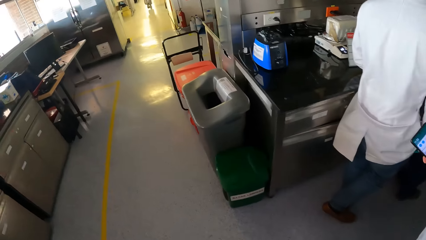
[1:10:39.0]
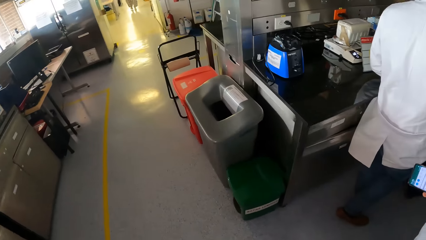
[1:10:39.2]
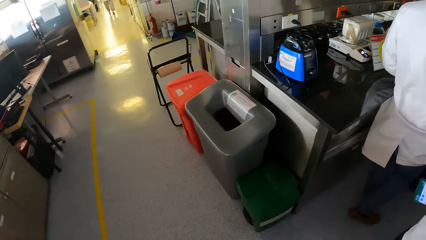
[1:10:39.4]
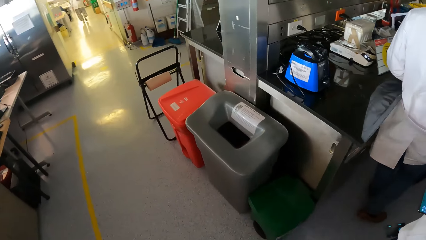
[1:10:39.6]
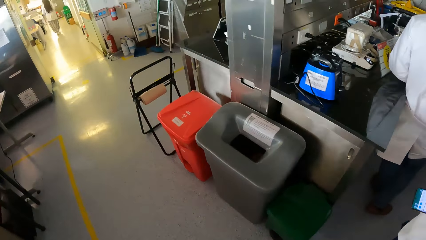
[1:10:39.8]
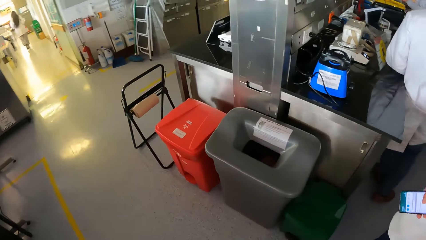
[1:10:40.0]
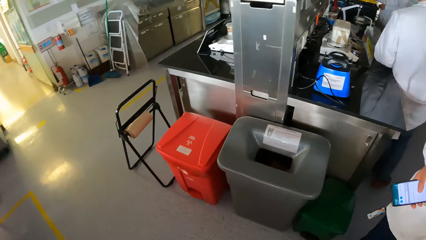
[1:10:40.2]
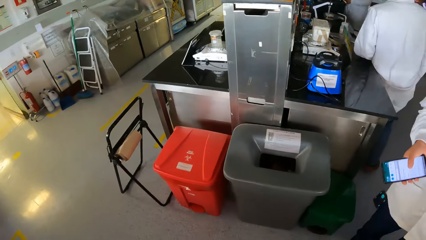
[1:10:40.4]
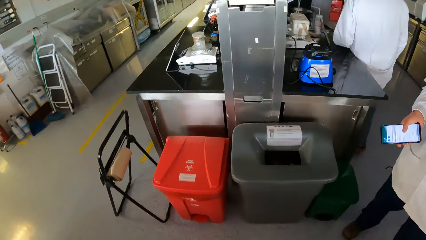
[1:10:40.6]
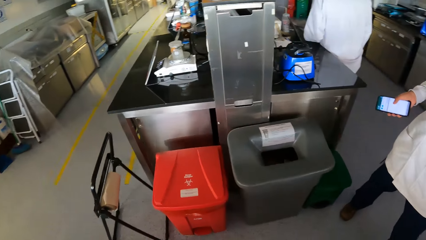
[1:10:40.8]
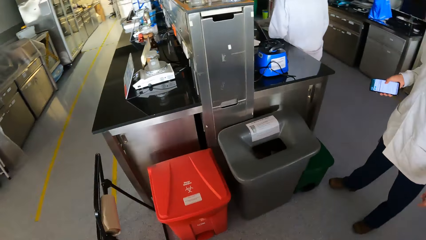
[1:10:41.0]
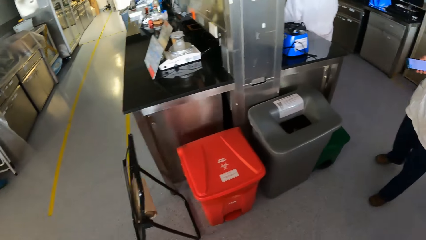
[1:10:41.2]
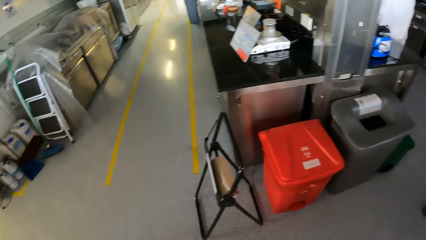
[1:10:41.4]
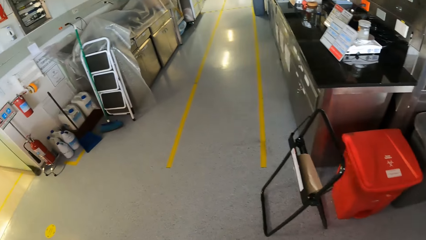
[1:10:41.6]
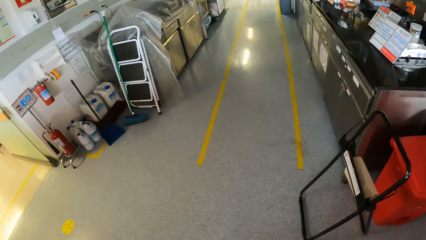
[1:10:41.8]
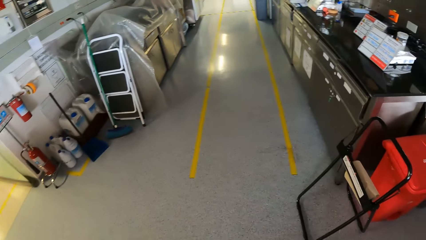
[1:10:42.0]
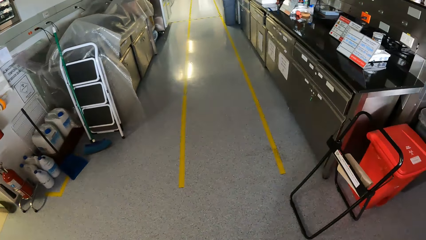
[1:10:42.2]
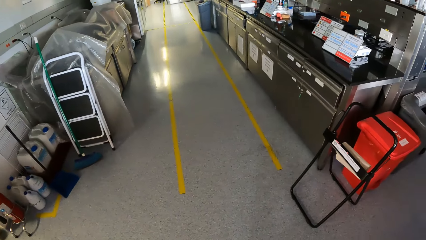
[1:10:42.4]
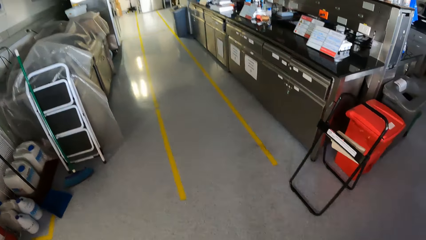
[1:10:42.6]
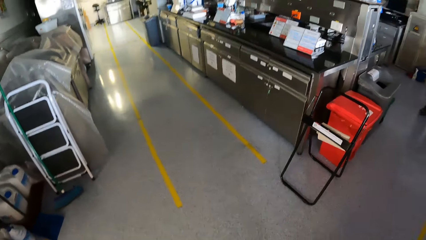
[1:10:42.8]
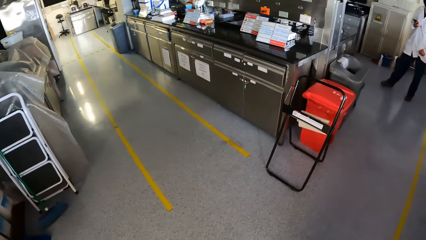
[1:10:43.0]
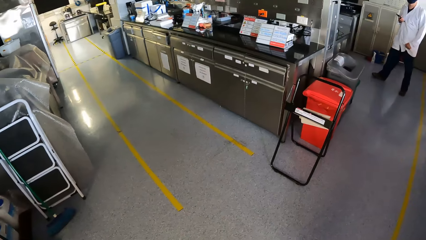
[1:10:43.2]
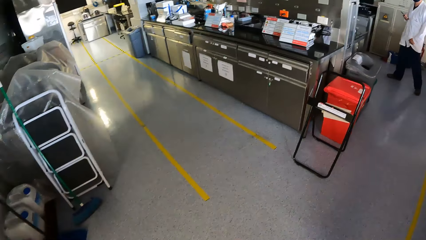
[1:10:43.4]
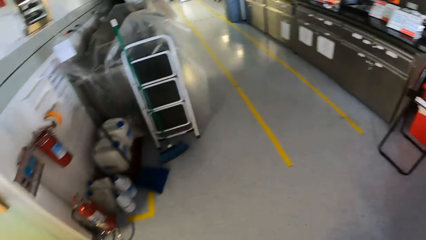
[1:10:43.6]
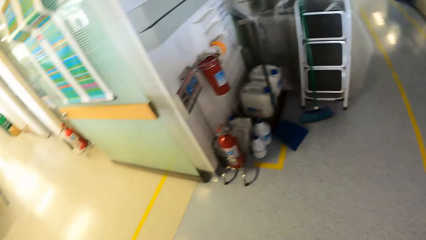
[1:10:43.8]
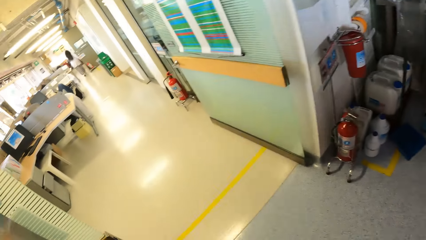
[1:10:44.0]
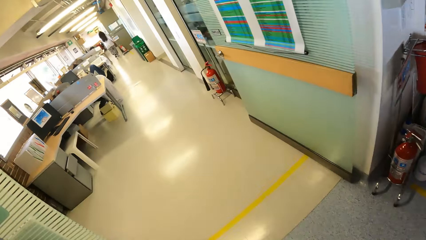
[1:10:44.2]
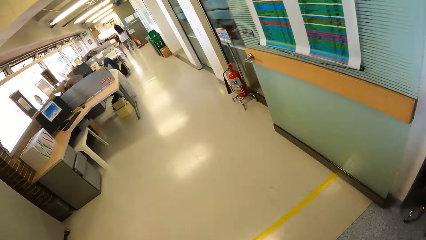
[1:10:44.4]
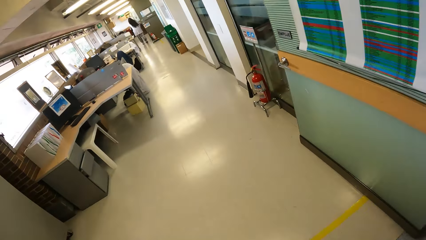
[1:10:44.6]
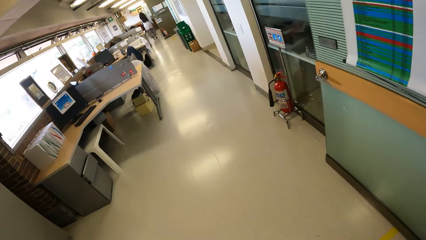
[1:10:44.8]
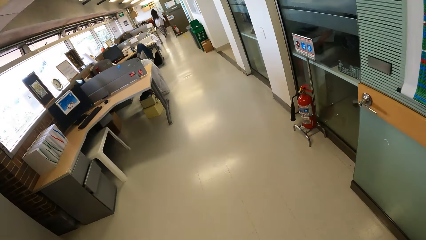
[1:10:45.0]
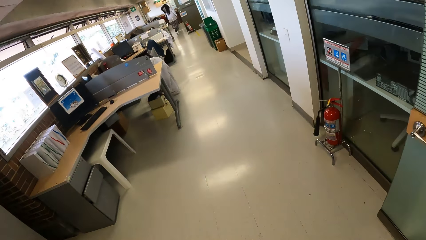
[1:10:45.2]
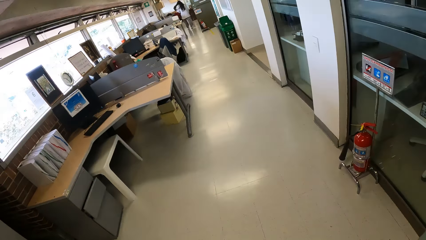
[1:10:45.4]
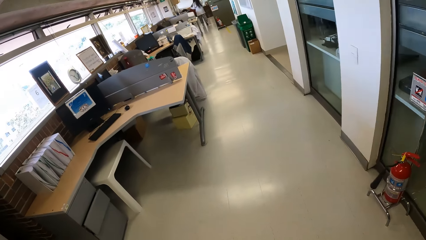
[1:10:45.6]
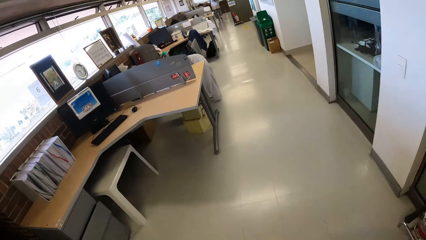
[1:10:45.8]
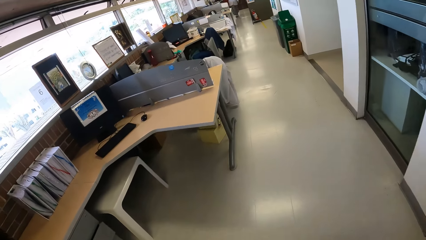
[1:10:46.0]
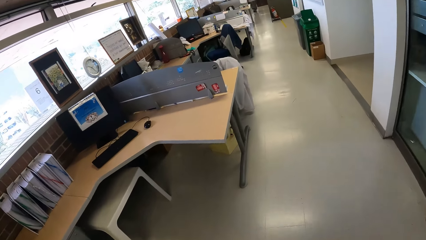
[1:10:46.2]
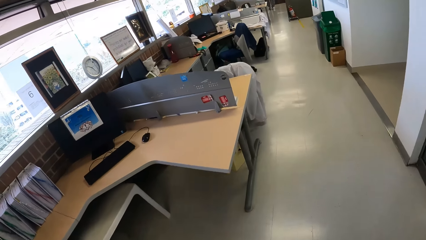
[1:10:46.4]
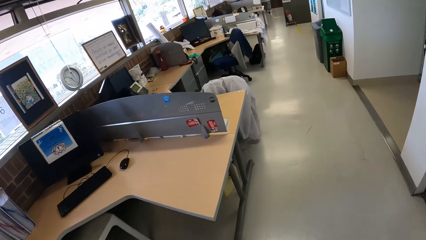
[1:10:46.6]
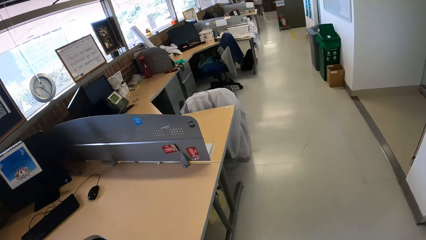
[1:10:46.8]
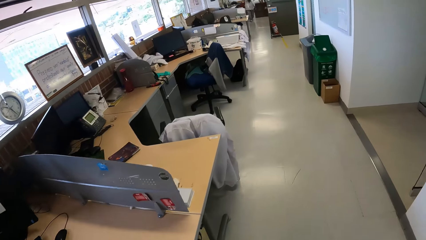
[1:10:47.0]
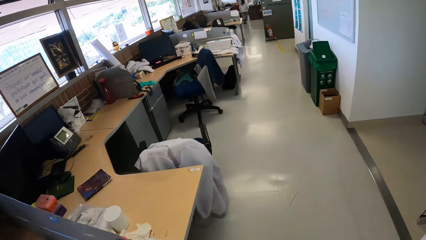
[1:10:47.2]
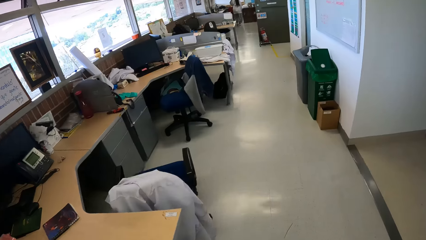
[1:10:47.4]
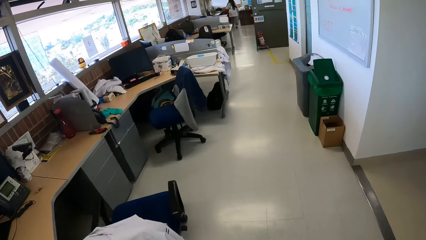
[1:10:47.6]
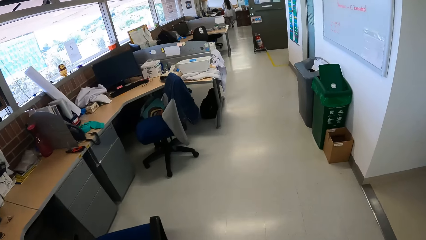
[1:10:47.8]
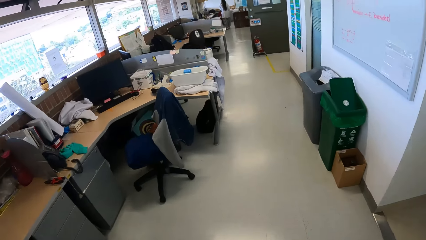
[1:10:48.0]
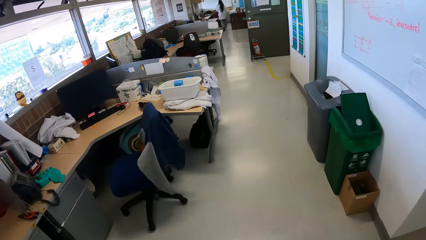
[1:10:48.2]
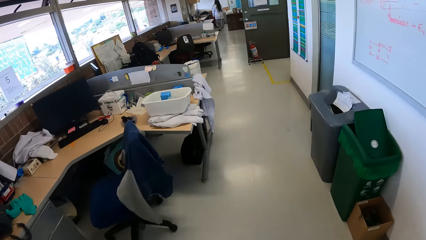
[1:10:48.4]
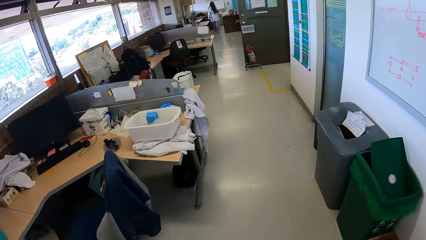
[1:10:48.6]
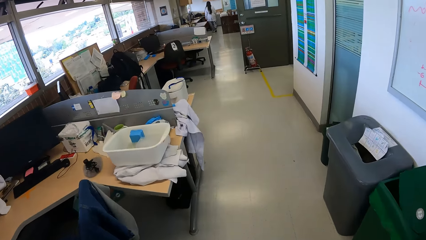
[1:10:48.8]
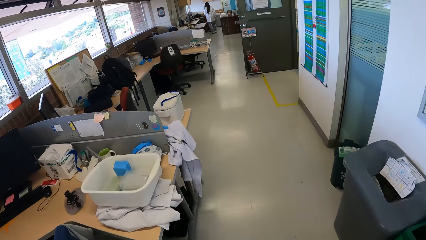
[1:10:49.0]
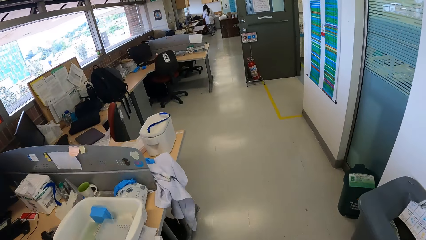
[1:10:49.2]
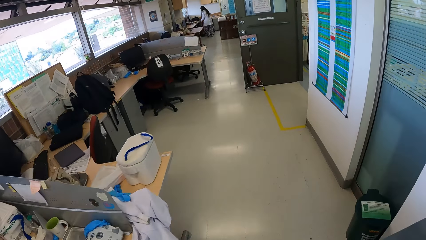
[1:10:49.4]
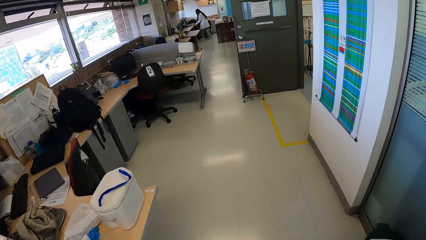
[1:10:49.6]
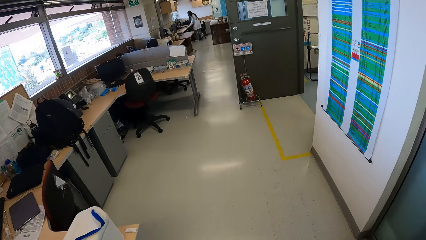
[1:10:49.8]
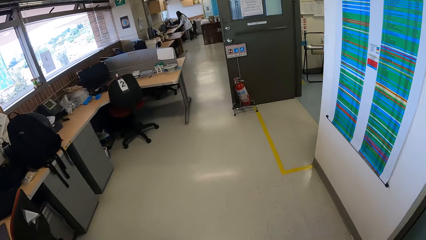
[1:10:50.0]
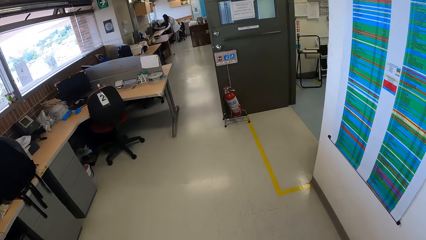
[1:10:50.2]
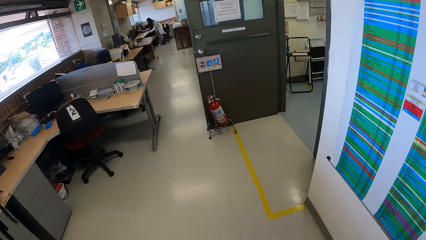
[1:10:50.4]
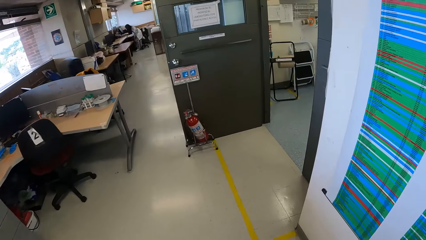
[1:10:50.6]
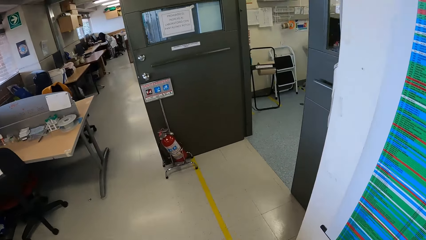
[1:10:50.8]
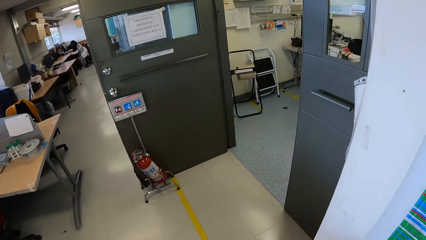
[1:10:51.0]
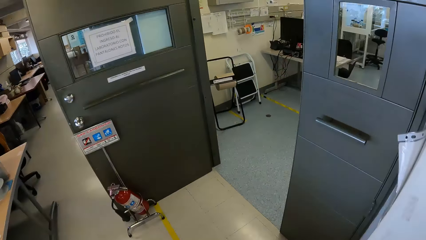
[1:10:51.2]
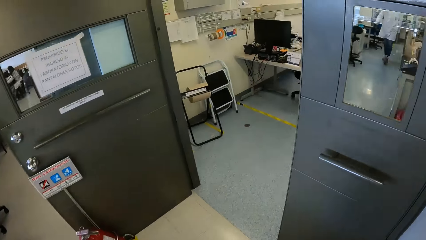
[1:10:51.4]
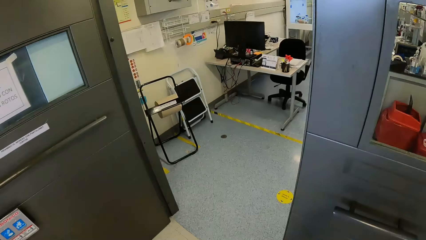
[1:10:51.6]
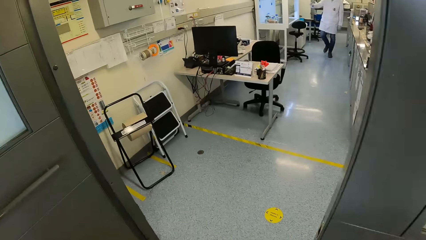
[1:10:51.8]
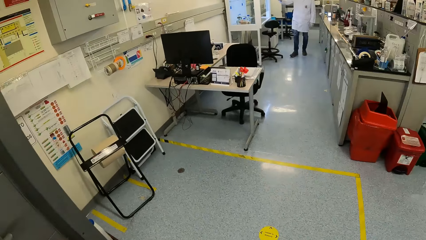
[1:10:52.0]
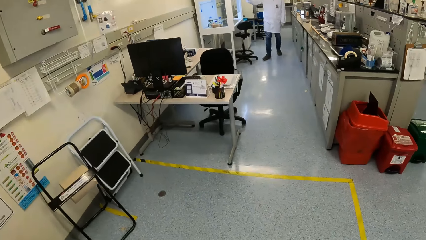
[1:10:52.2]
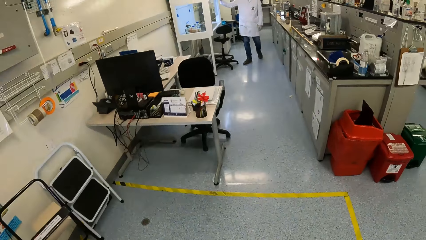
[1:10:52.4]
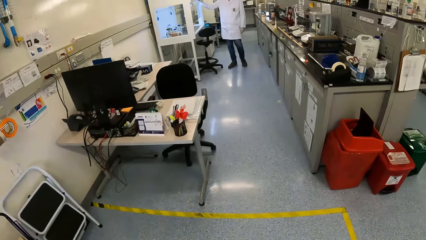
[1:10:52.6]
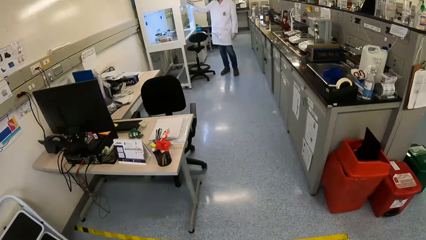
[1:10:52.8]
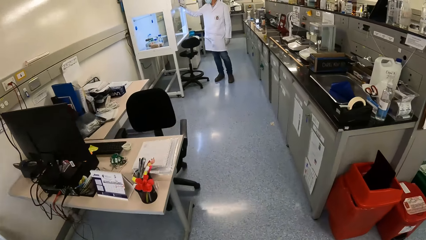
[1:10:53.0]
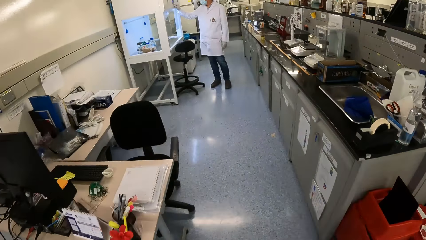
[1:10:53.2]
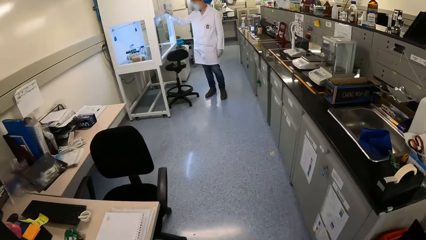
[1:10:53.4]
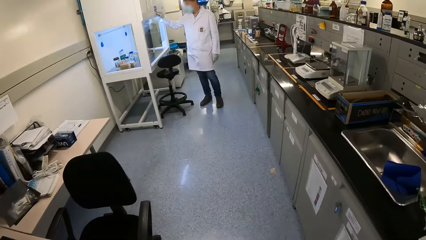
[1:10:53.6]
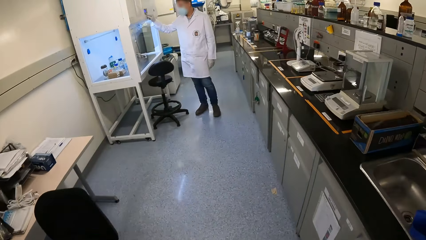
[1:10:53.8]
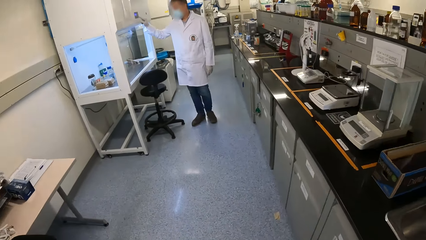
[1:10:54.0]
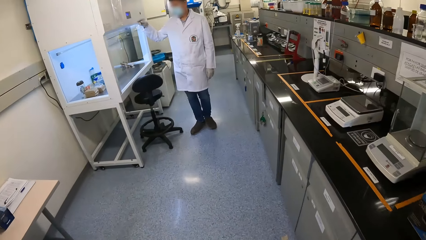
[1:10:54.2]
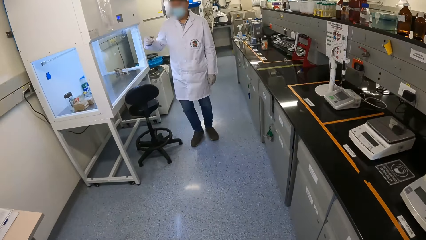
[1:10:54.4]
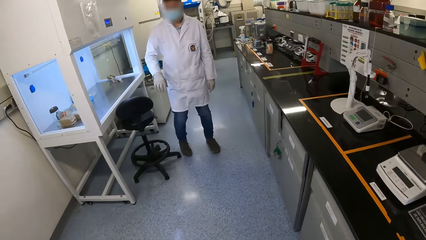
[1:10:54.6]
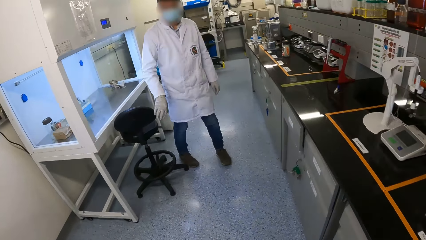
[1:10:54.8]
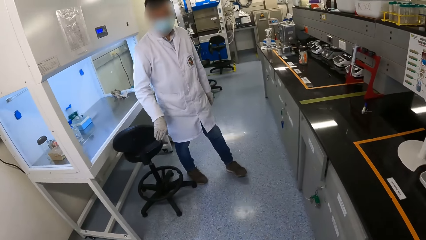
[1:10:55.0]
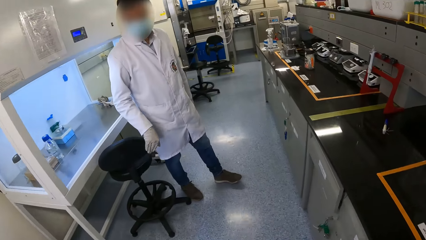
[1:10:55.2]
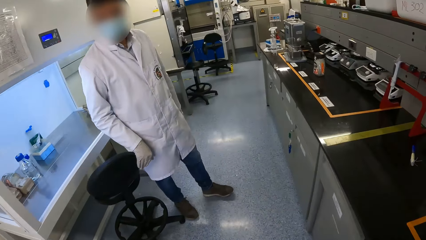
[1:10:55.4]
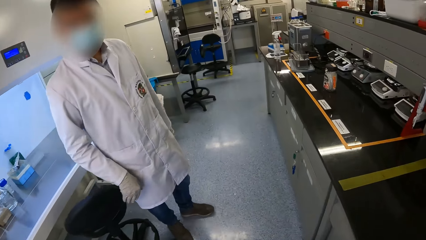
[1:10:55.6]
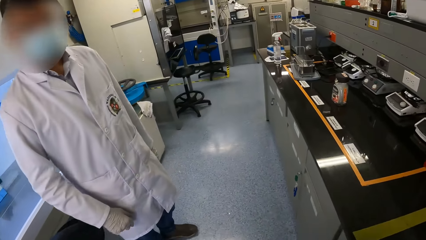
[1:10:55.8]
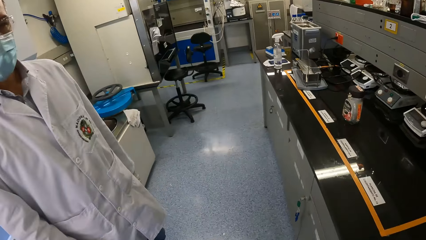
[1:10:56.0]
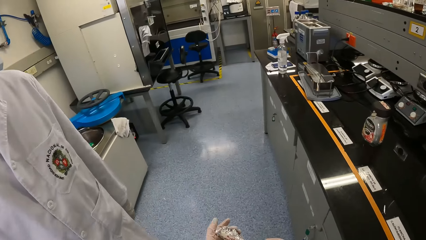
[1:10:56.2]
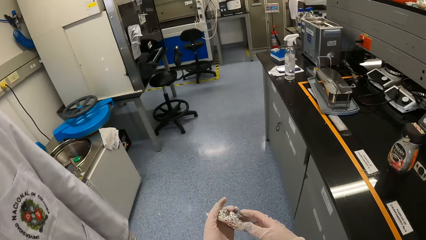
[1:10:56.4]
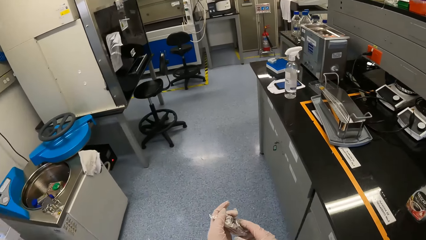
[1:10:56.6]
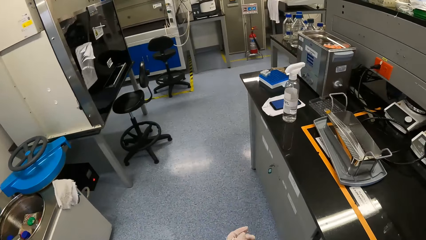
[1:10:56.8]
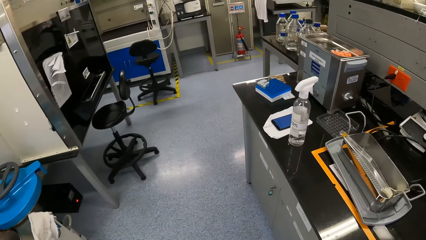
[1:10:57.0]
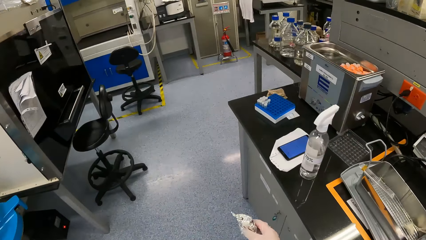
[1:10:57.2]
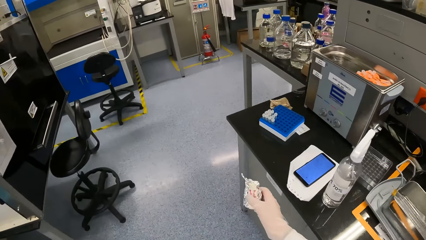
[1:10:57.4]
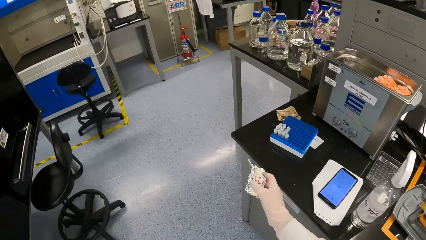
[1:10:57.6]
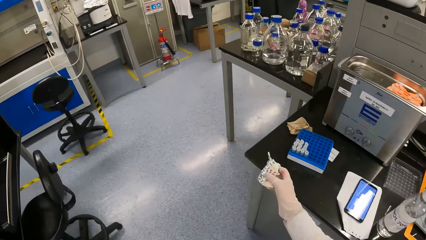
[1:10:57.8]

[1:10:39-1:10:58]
The camera wearer walks around. They interact with the man. They interact with another man.
